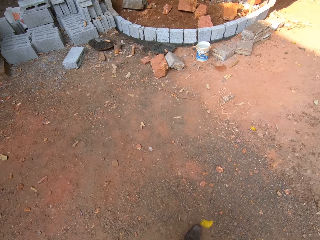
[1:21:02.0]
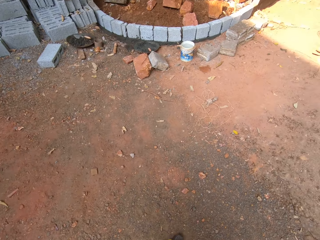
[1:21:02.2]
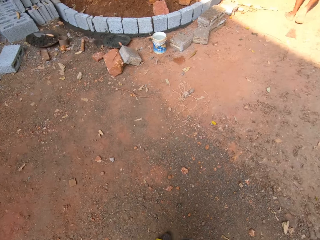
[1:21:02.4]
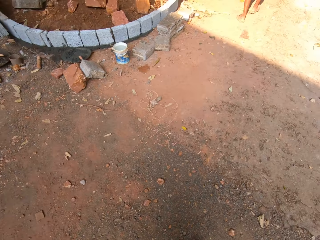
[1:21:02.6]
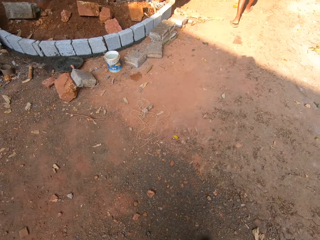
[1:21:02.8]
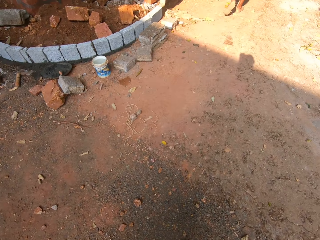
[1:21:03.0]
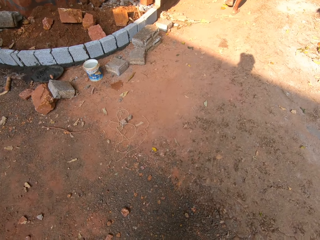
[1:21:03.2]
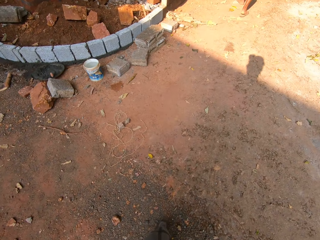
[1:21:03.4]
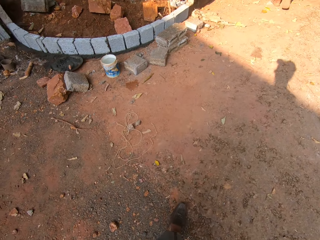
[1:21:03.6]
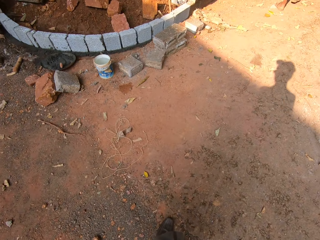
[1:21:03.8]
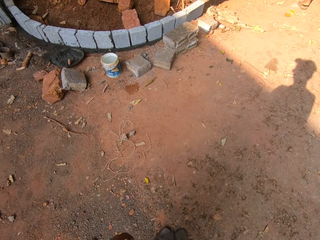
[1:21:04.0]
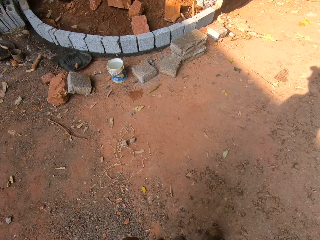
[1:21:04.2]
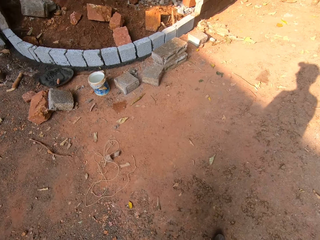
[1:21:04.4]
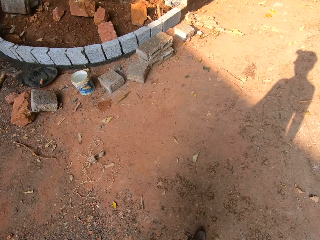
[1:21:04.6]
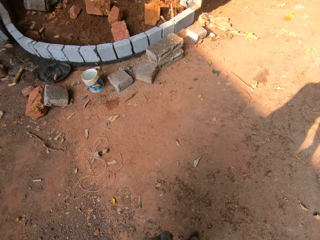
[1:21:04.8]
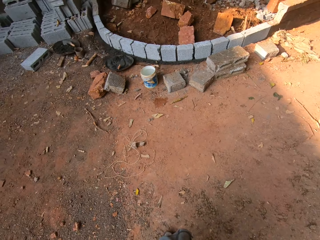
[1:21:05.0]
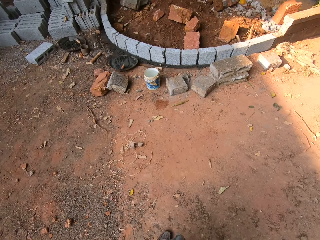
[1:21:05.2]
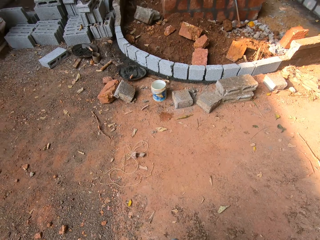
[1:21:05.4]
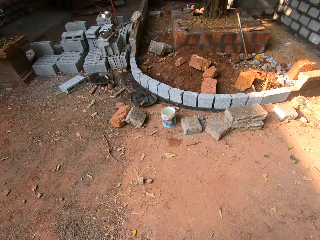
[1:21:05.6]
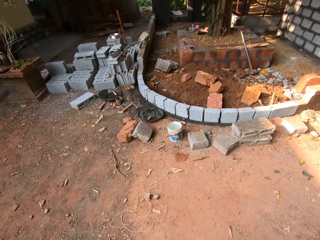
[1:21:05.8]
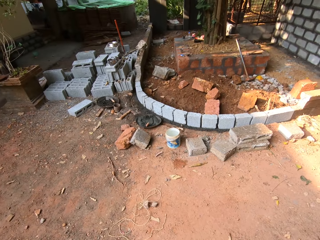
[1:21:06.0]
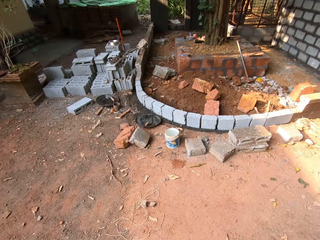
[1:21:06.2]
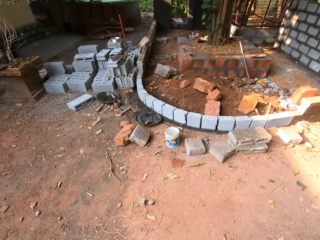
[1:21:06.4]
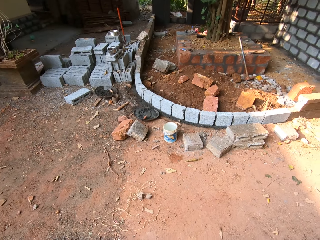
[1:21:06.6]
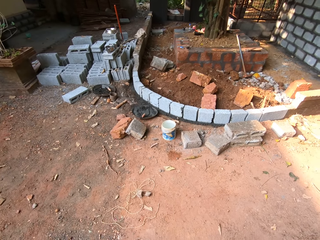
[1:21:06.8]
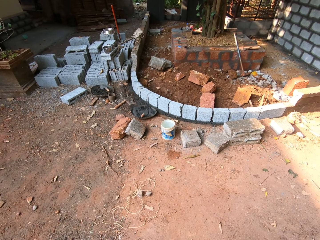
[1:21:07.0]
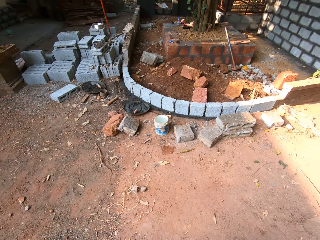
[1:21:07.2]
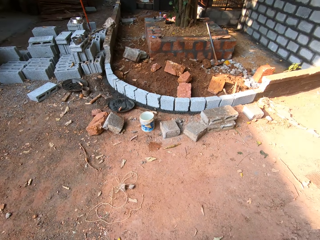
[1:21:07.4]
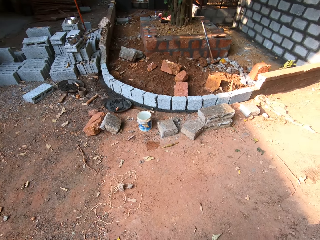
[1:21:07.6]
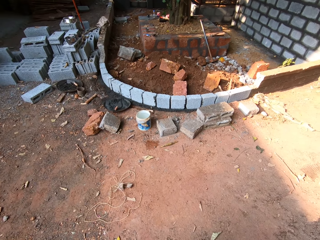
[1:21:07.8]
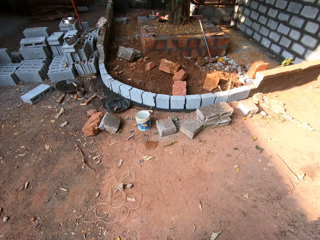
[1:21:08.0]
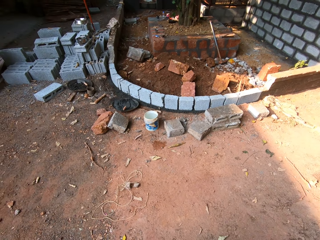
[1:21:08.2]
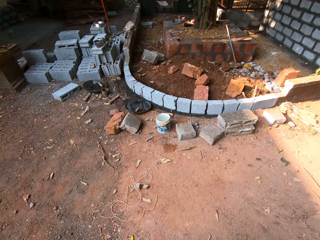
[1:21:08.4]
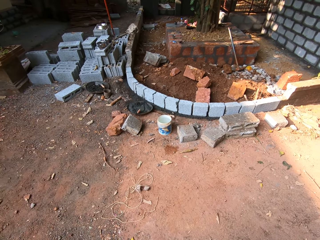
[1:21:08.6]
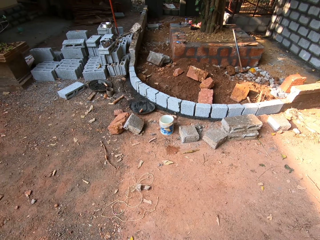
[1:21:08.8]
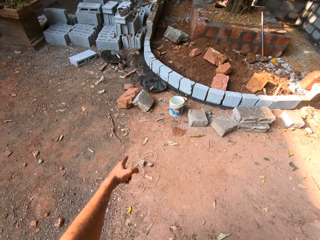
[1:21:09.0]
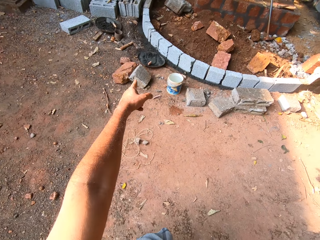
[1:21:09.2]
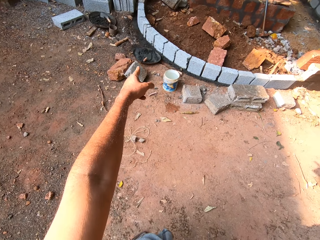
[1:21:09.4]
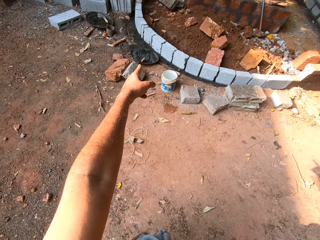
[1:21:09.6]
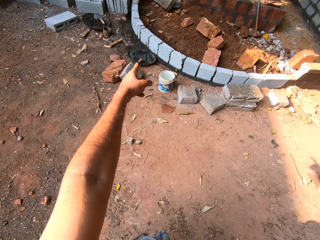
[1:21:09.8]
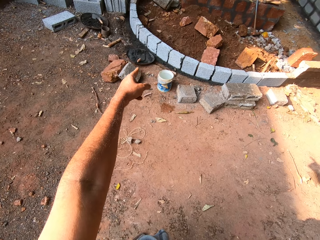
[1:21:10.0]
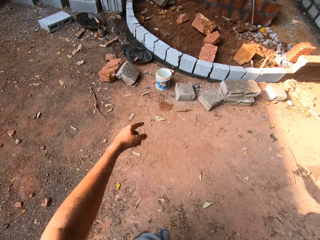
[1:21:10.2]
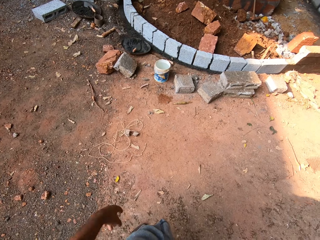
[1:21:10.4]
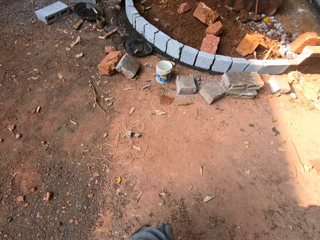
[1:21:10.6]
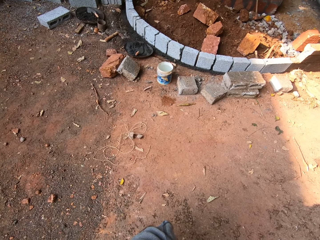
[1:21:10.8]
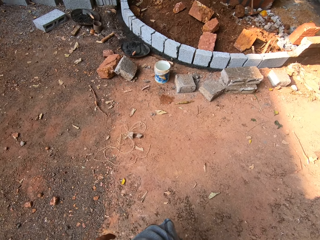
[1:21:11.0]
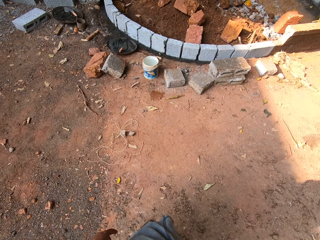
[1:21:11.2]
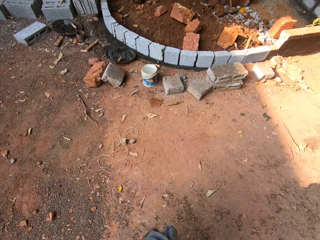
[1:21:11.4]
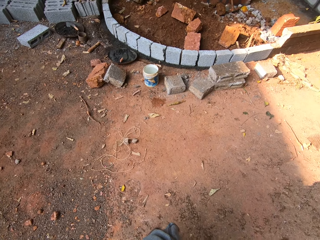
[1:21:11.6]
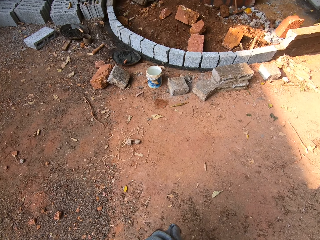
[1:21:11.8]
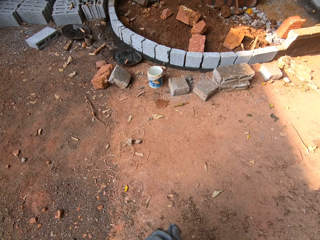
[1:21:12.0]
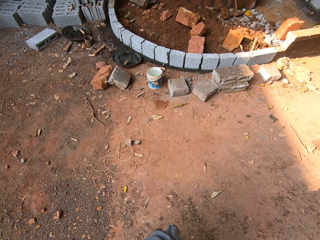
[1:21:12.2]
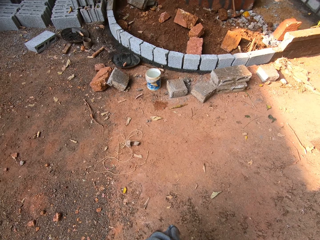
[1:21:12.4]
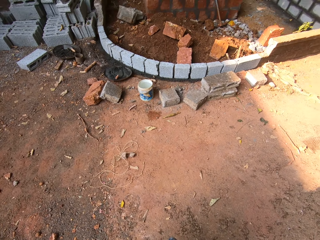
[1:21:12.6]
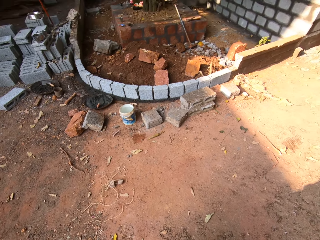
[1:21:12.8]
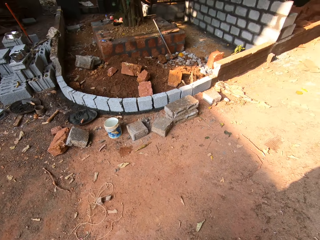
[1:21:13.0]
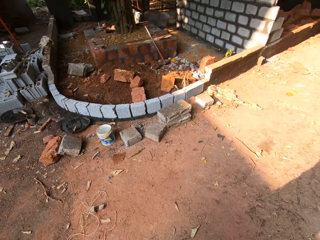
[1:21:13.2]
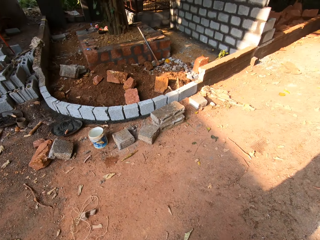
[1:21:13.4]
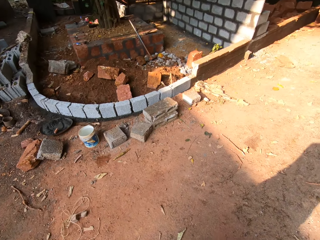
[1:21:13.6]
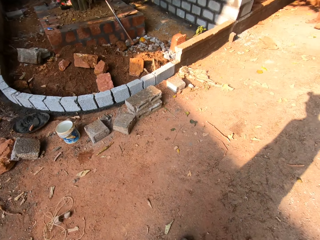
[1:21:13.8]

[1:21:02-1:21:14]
The camera wearer points with the finger. They look around.

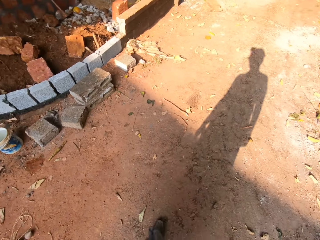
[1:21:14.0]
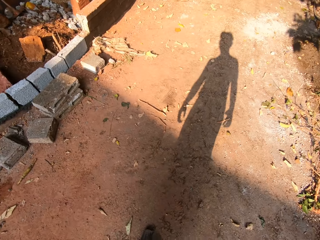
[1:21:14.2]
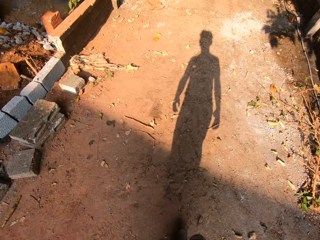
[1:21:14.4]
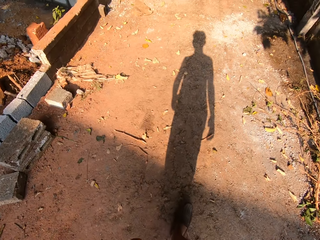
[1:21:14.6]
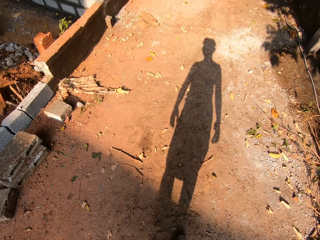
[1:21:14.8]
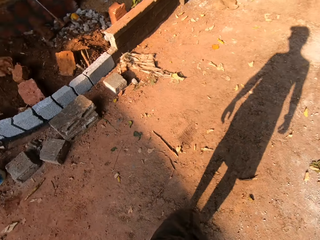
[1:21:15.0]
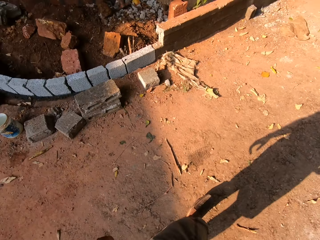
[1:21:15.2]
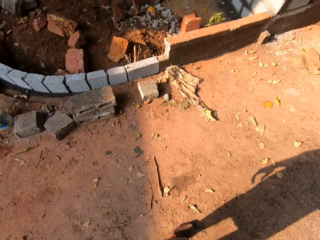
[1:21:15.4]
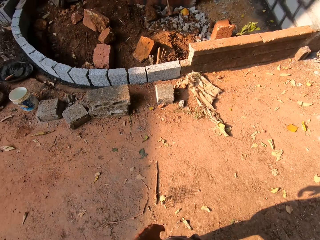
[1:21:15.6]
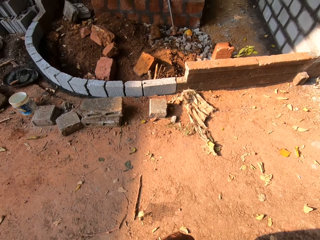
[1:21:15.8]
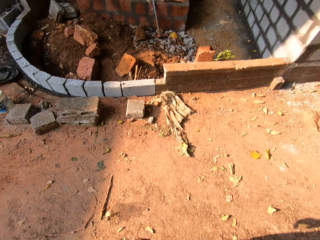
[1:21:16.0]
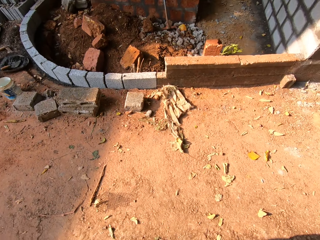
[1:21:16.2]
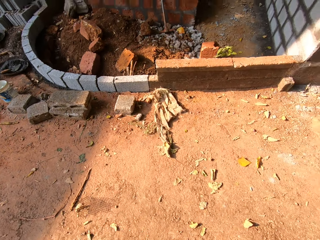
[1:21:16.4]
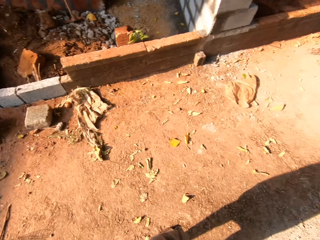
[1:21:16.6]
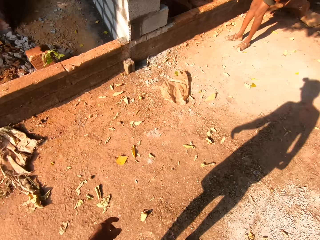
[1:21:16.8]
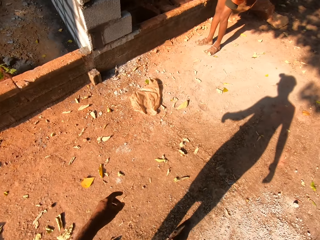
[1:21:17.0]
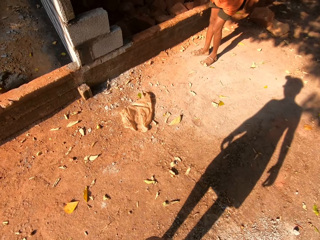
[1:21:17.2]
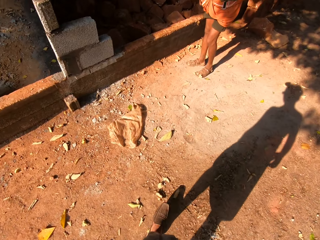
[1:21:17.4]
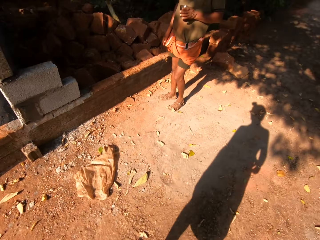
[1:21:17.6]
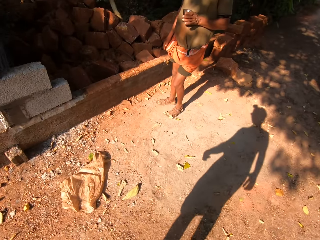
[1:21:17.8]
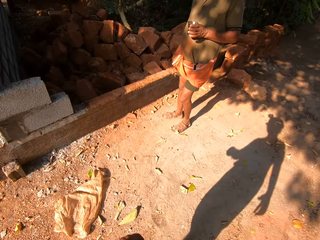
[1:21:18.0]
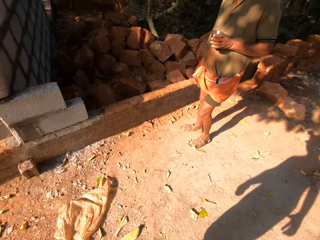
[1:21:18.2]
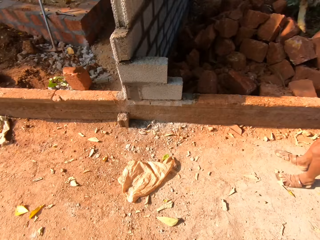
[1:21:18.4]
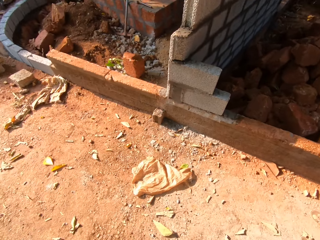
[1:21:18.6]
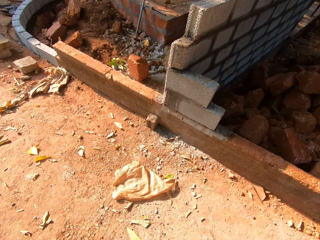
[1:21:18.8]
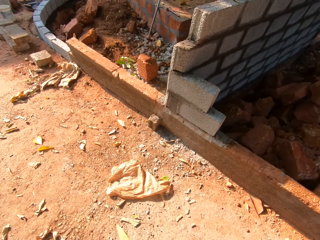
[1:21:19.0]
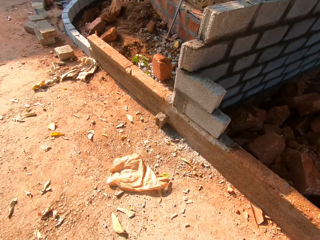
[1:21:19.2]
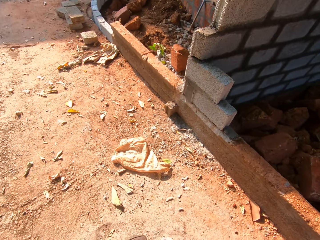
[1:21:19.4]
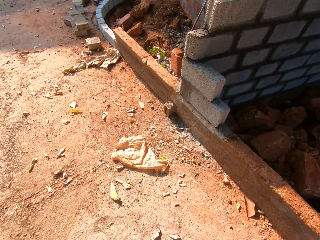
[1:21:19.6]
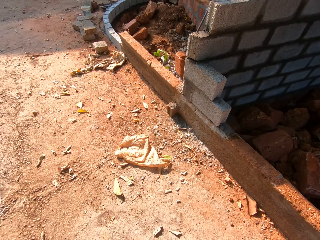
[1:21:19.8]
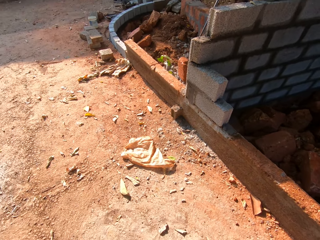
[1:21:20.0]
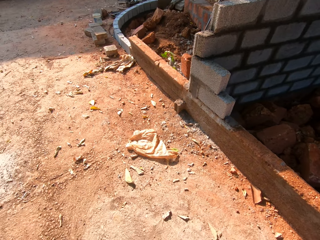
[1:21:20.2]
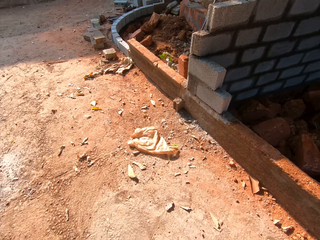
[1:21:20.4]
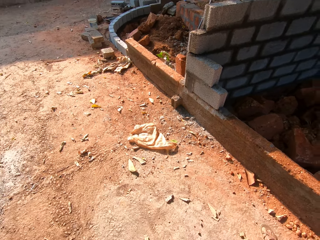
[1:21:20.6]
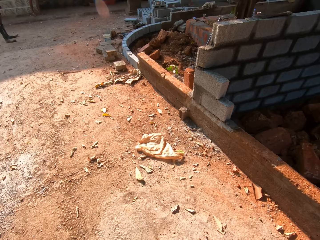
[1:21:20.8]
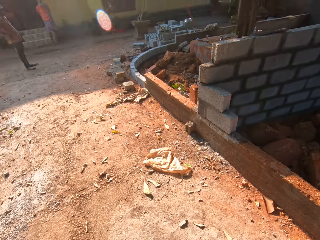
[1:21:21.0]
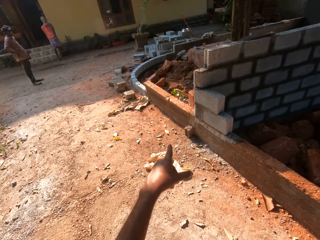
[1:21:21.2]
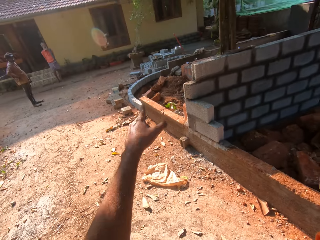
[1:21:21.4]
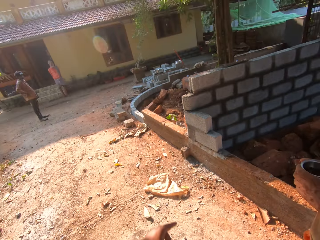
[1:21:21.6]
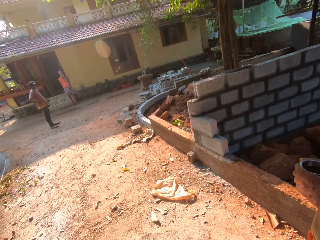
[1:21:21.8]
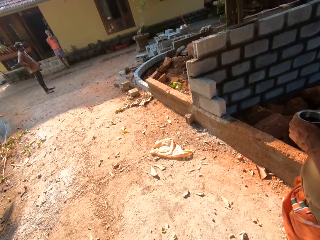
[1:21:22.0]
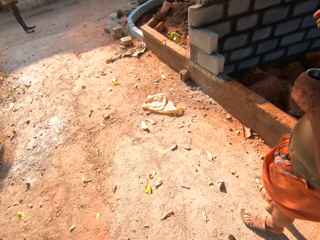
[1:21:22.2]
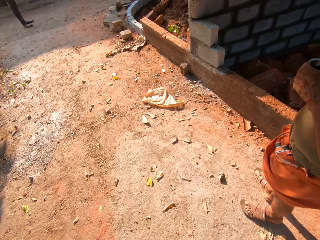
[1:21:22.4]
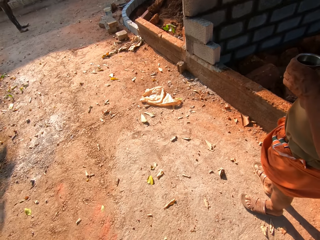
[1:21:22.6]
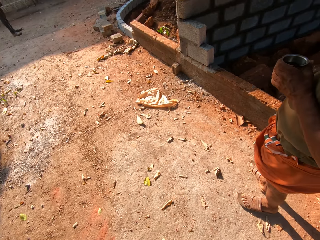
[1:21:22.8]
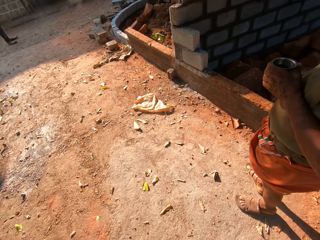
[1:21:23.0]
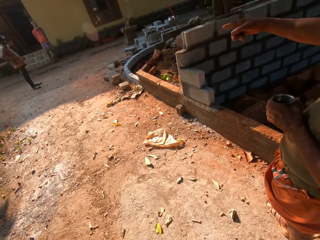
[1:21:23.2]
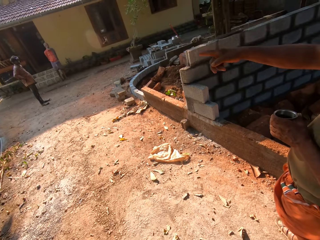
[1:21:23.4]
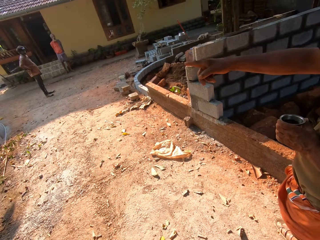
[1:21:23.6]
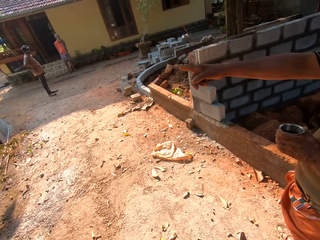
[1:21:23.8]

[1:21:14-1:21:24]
The camera wearer walks around. They walk across the yard. They stand next to a person and interact with the person.
